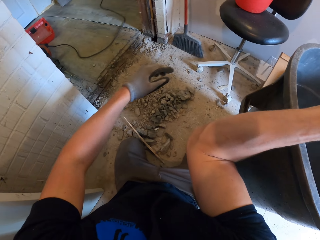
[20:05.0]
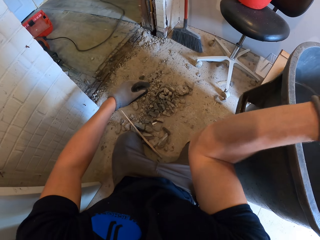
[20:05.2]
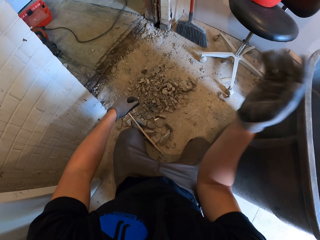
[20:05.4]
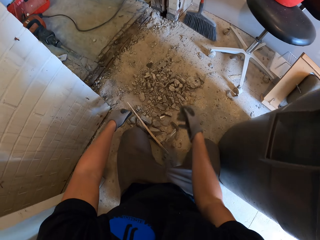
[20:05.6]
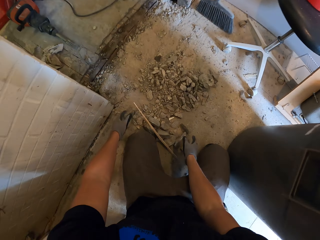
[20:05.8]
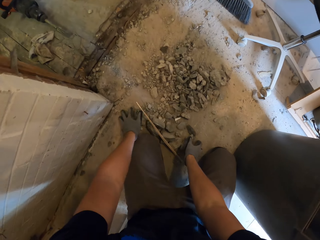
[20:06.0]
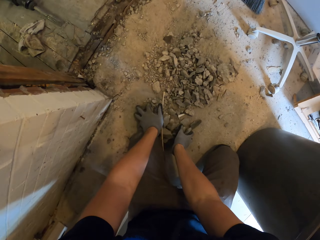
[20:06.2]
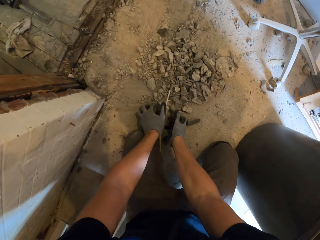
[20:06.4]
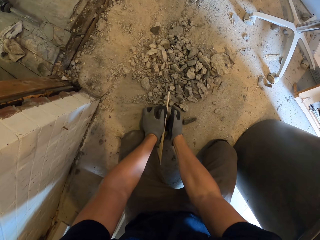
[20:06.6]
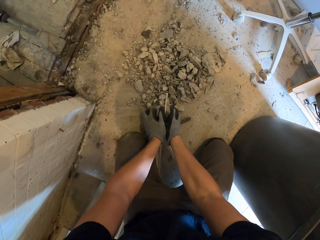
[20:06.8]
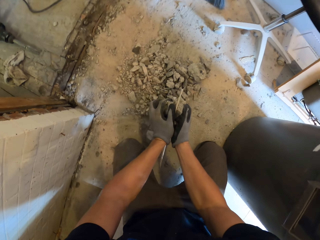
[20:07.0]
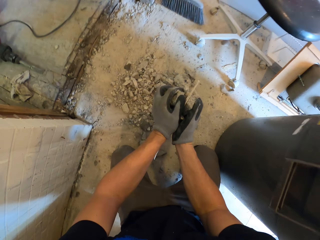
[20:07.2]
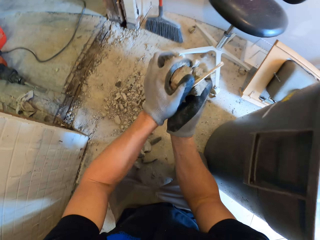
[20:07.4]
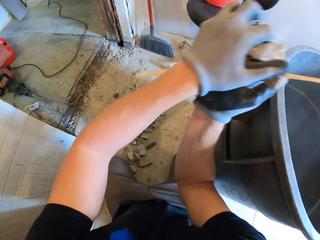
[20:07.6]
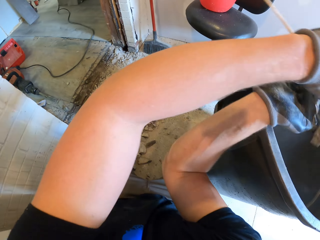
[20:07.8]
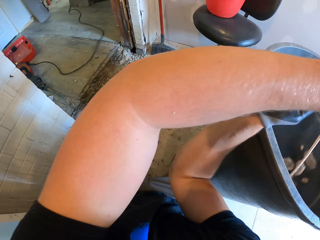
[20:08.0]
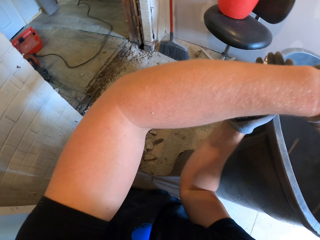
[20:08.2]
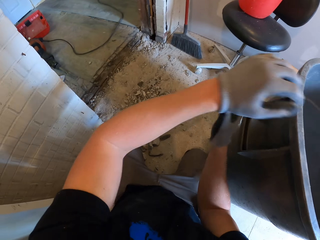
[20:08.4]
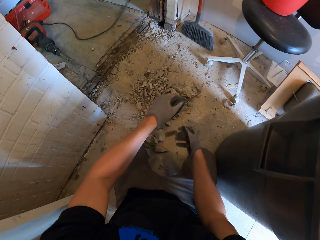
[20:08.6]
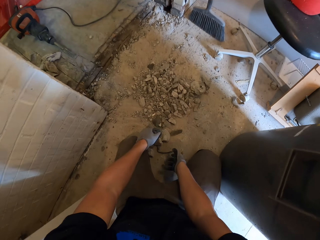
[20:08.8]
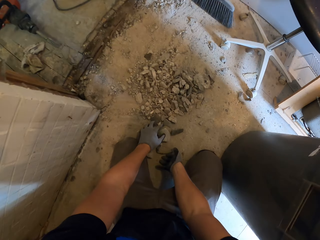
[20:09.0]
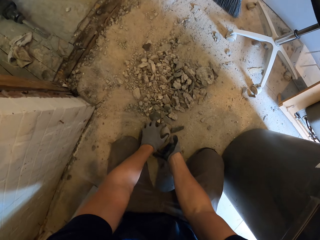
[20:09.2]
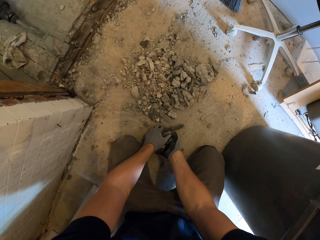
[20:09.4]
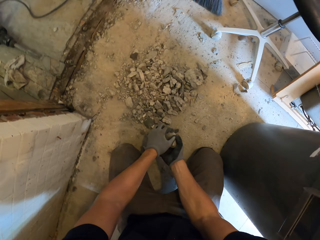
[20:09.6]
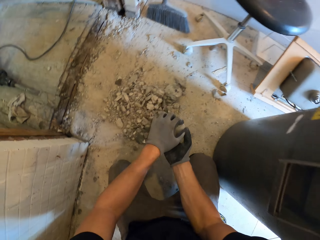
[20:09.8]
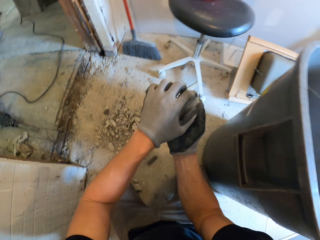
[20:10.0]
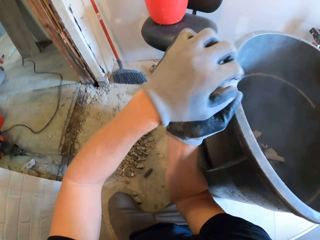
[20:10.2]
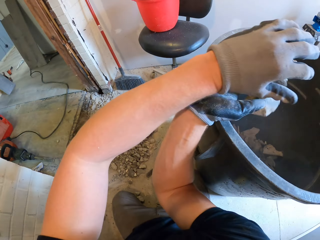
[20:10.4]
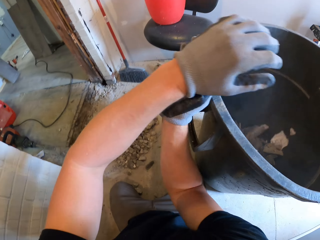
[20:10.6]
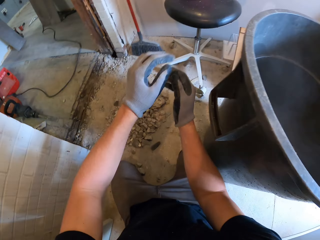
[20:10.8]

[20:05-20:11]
The camera wearer puts concrete in the dustbin. They pick the concrete. They put the concrete in the dustbin. They pick the concrete.

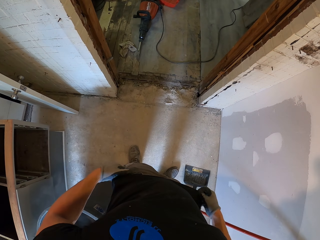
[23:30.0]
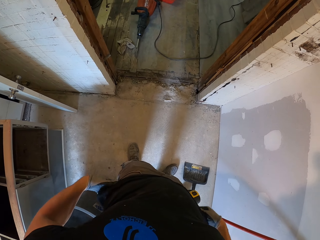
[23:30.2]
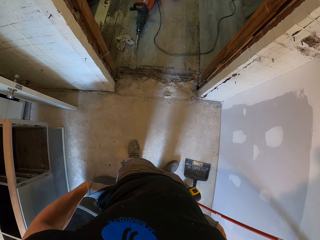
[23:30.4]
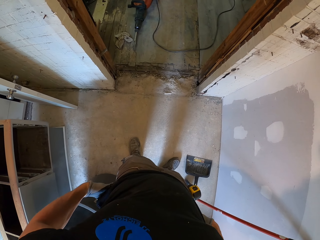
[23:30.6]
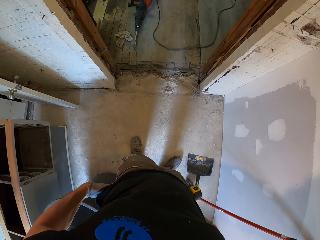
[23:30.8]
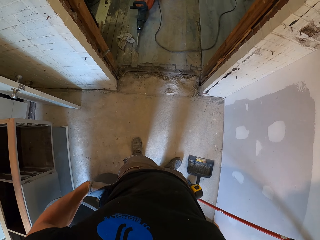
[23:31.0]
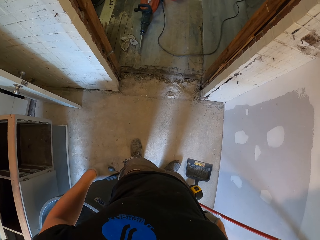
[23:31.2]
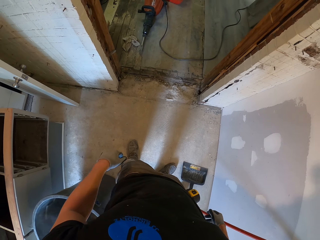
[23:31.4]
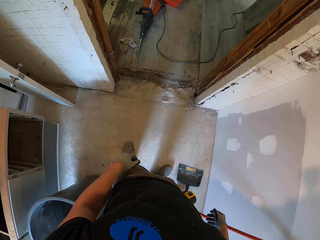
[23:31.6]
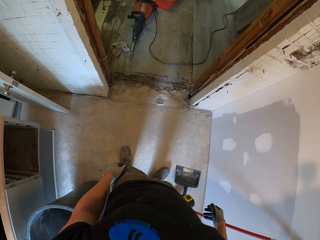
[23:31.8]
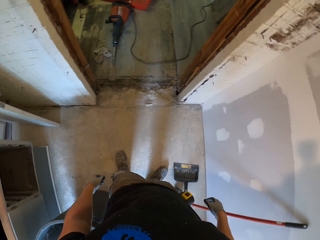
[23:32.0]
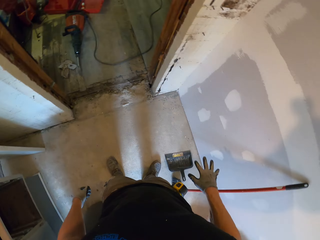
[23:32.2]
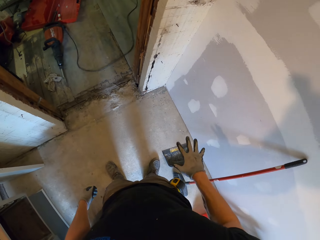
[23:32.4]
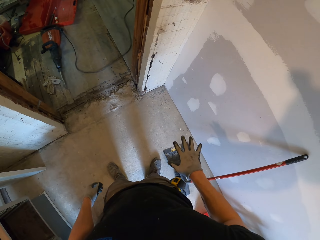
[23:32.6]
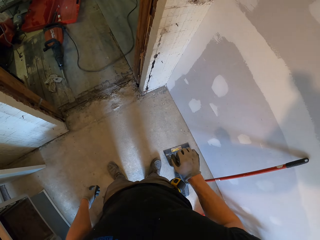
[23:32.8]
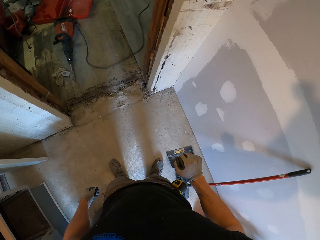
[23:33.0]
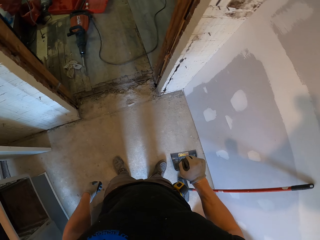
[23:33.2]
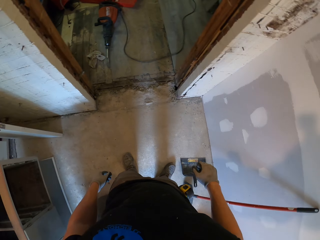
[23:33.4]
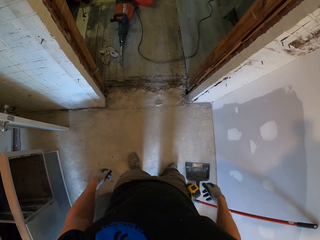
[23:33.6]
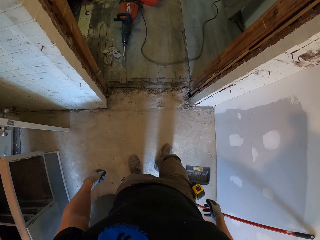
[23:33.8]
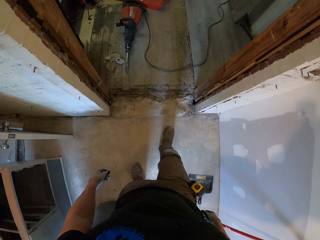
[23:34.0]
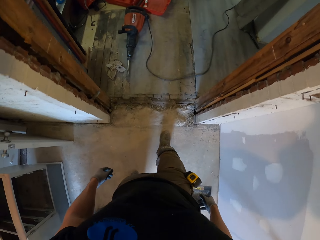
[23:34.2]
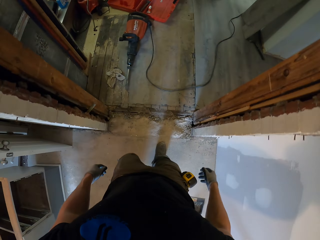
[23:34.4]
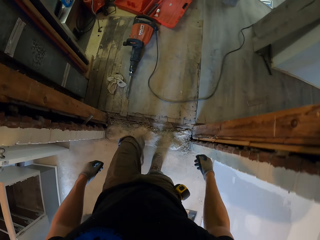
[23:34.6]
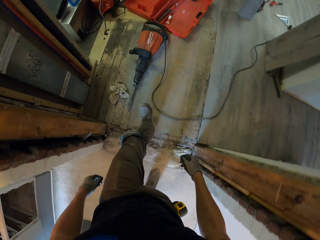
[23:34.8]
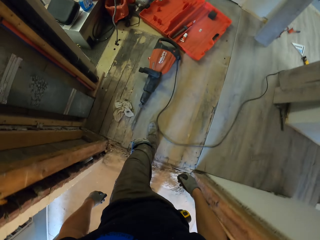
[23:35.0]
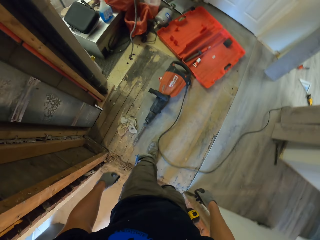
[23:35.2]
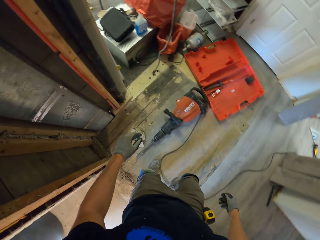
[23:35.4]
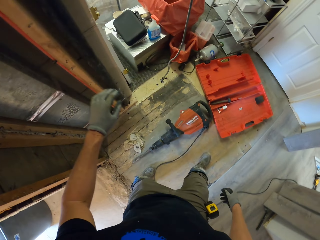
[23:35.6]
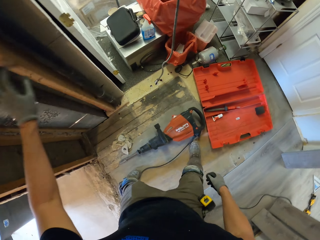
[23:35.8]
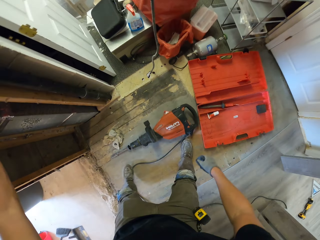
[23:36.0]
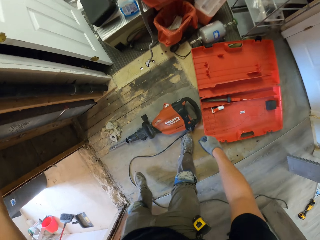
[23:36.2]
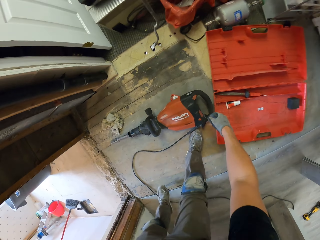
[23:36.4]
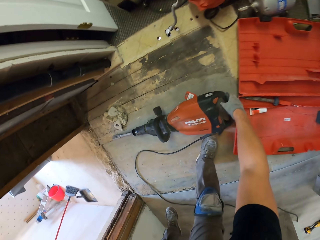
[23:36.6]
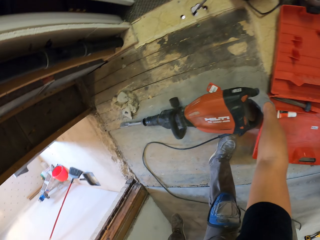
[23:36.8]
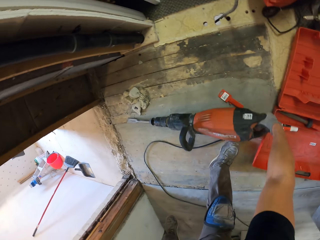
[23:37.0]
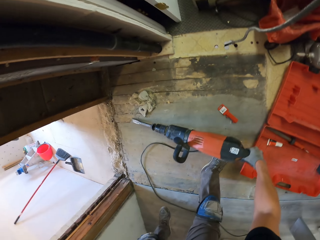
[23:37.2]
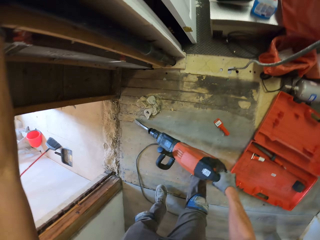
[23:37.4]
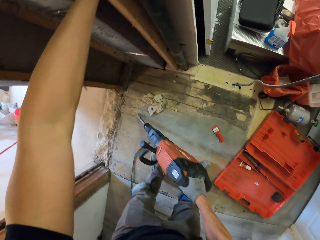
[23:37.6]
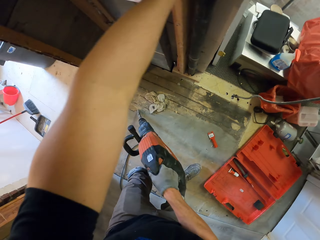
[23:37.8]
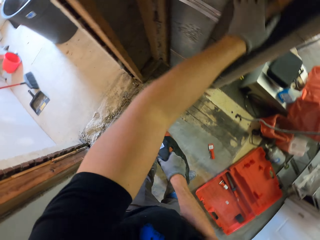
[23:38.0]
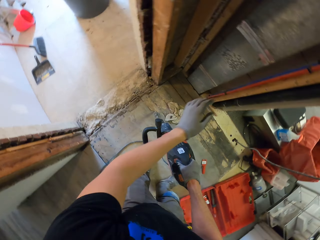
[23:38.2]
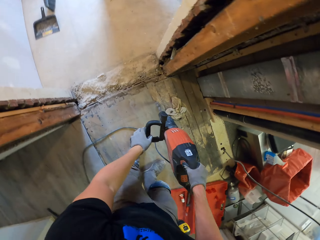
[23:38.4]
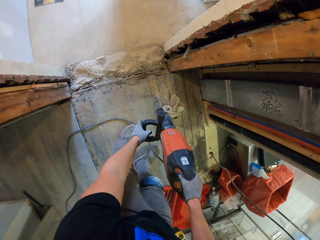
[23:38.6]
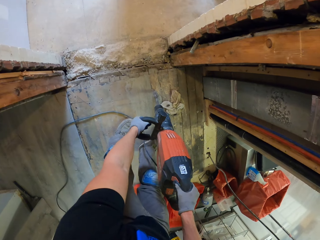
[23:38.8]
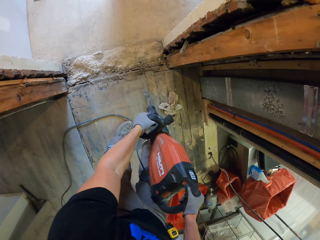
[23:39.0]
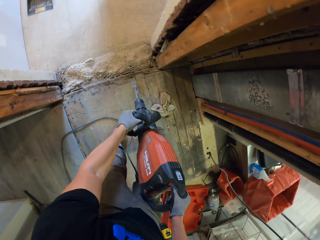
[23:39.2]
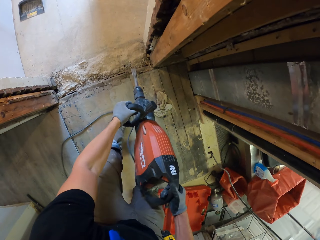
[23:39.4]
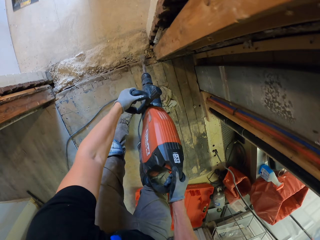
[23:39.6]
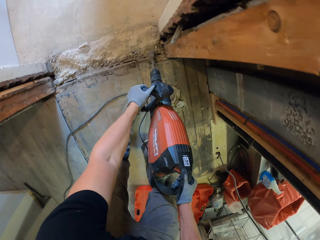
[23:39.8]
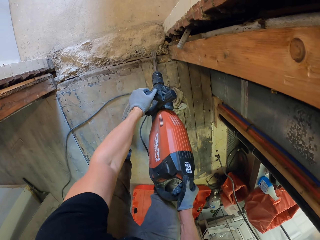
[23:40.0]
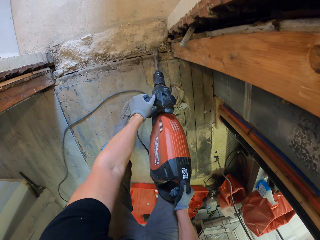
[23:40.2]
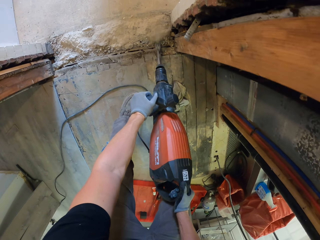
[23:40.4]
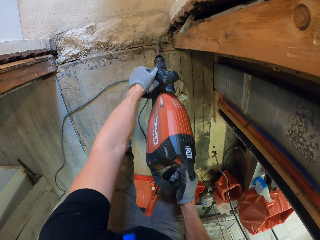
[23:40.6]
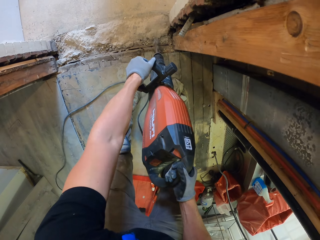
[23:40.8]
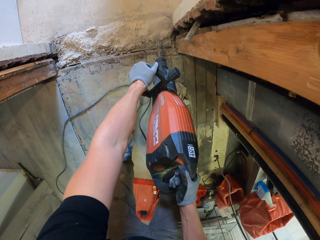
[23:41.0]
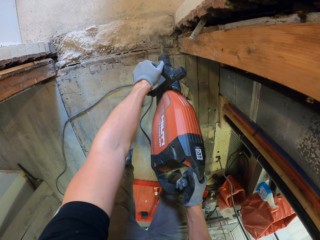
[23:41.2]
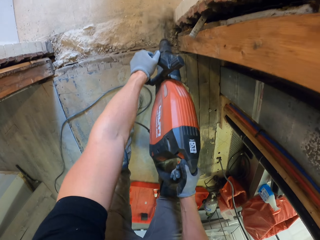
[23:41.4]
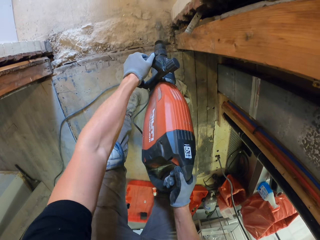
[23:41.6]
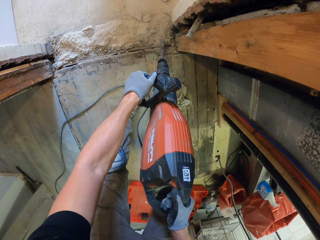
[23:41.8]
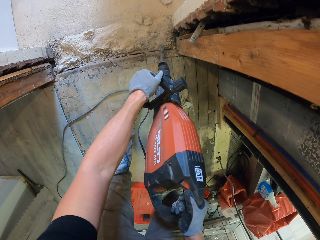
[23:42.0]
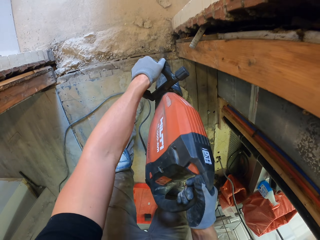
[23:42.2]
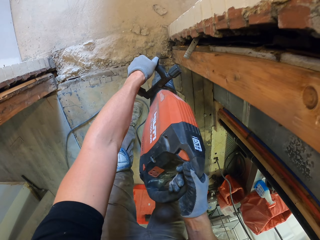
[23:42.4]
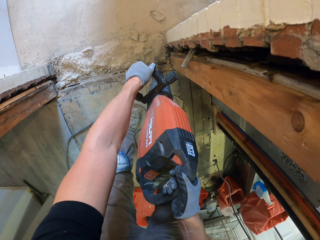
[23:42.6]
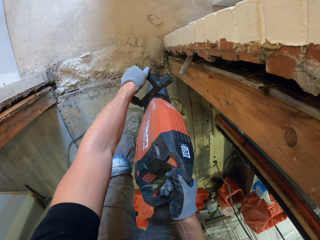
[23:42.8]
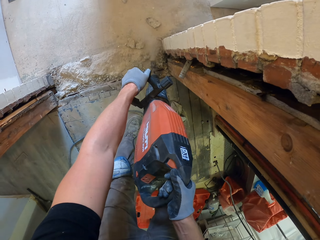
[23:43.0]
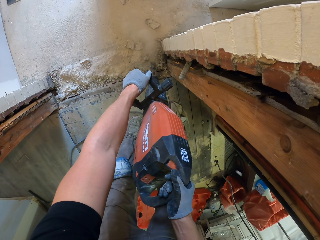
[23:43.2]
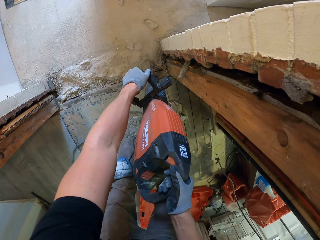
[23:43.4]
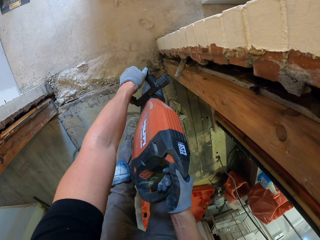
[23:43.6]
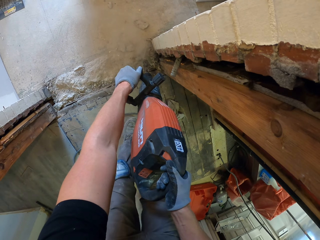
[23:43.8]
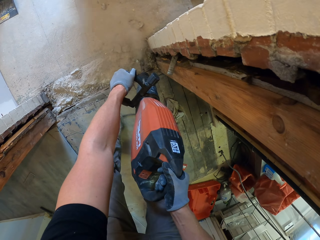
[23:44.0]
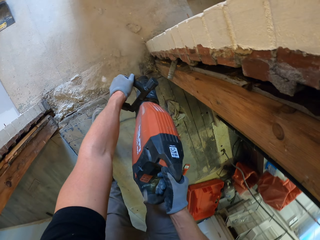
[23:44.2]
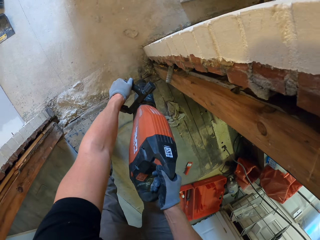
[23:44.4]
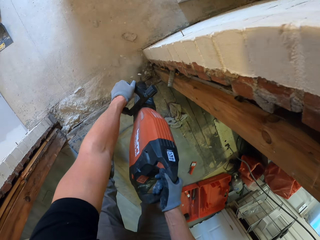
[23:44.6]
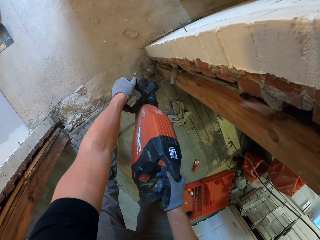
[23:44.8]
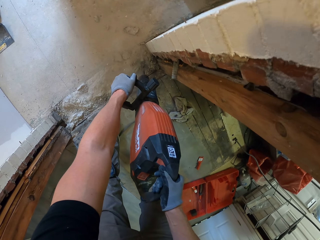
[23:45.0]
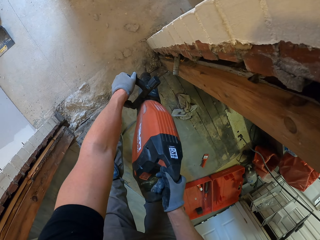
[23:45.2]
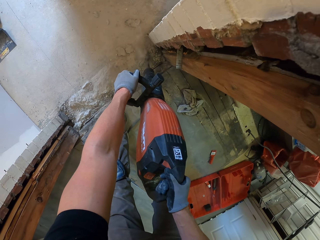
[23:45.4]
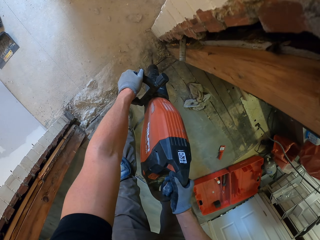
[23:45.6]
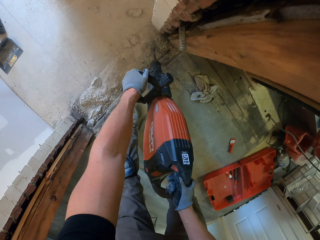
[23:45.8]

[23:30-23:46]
The camera wearer holds his t-shirt. He looks at the hands. He walks around in the house. He takes the demolition jackhammer machine. He holds the demolition jackhammer machine. He drills the floor. He breaks the concrete floor.
